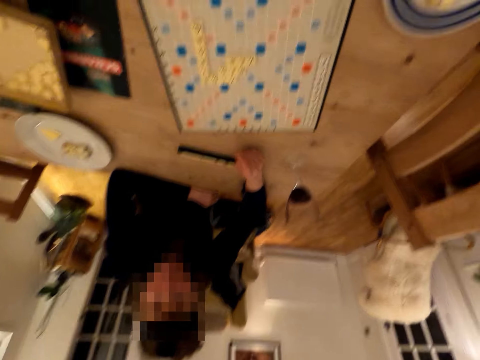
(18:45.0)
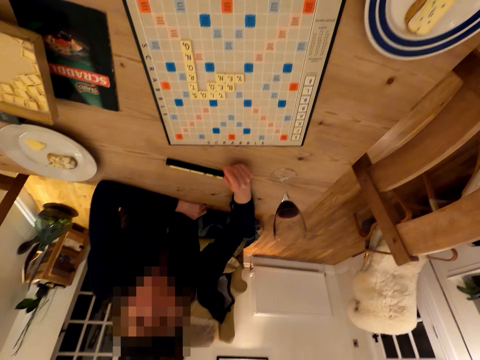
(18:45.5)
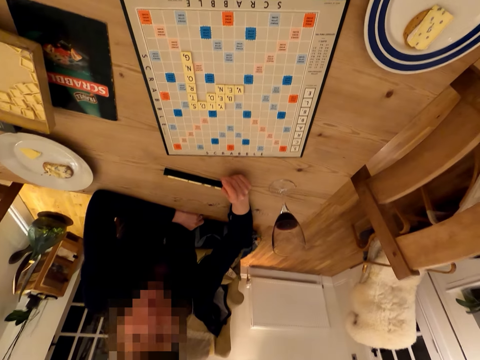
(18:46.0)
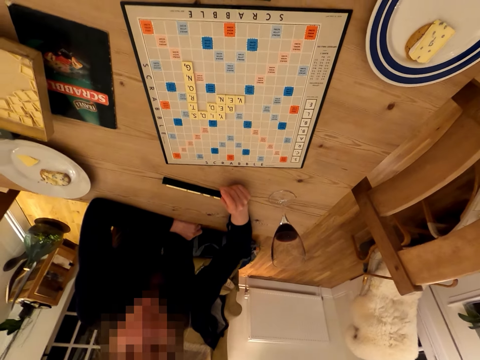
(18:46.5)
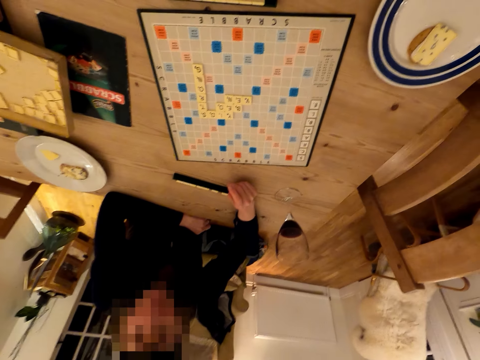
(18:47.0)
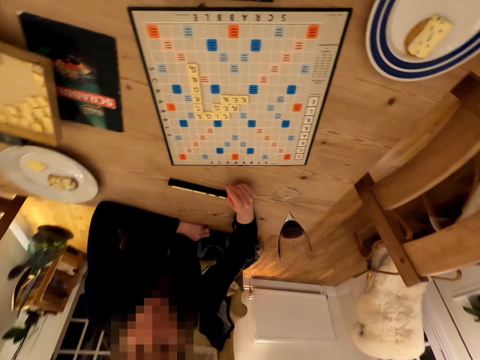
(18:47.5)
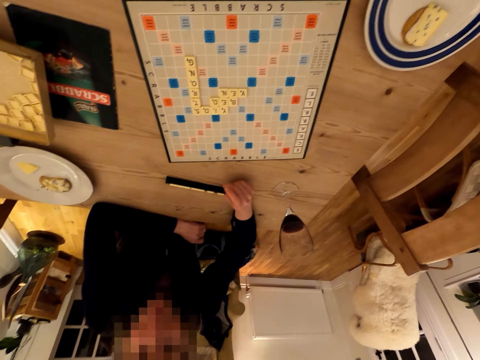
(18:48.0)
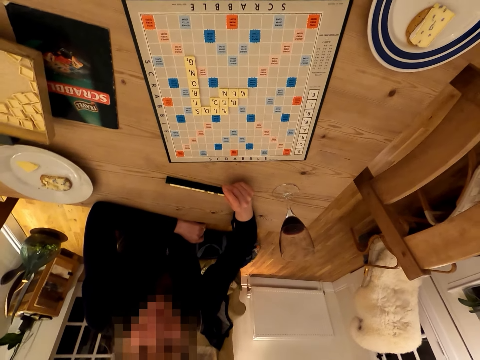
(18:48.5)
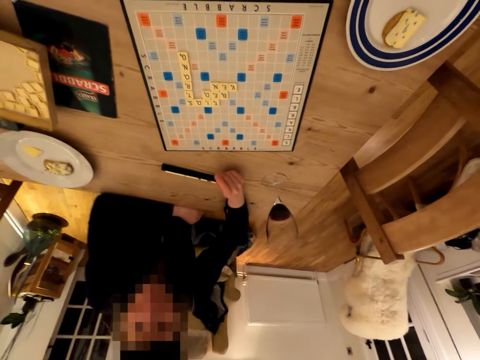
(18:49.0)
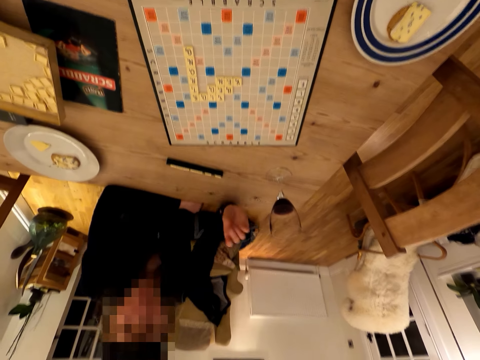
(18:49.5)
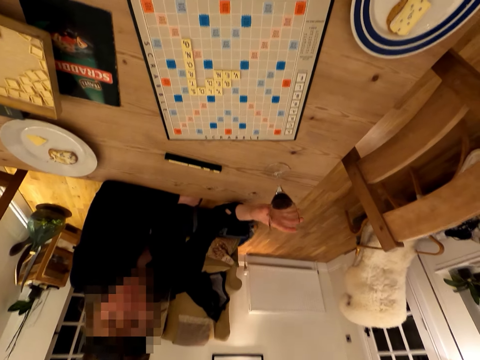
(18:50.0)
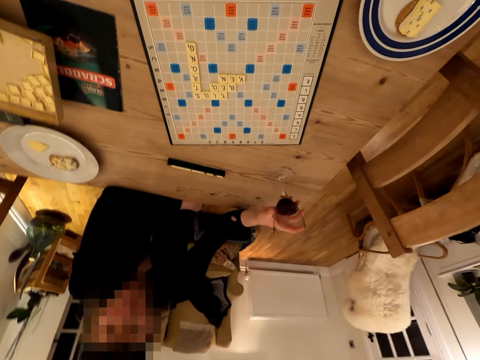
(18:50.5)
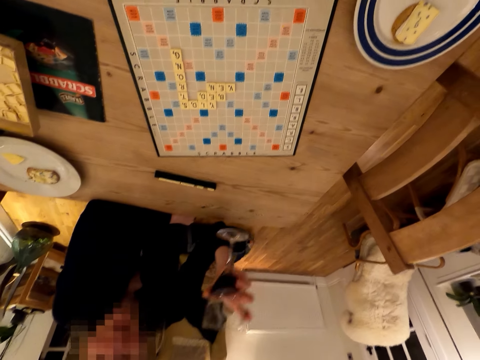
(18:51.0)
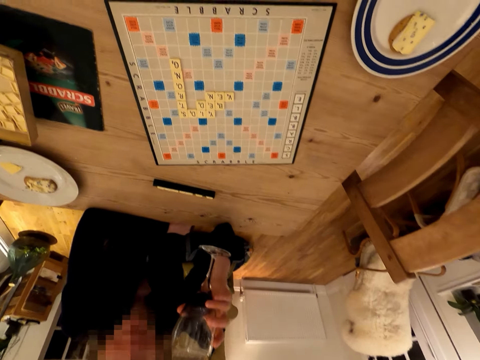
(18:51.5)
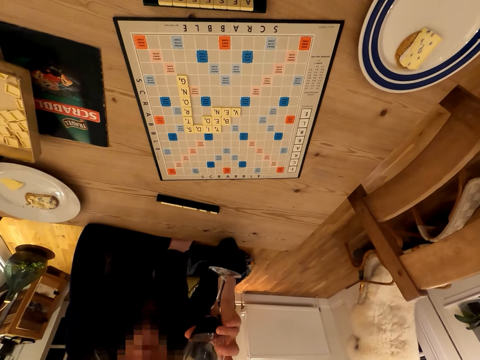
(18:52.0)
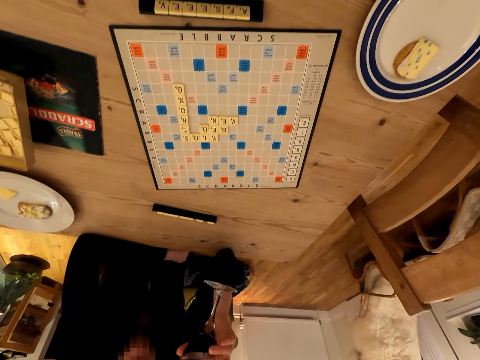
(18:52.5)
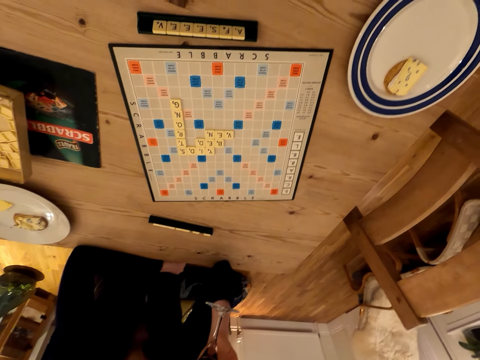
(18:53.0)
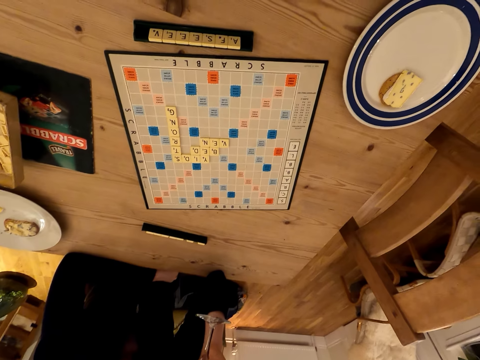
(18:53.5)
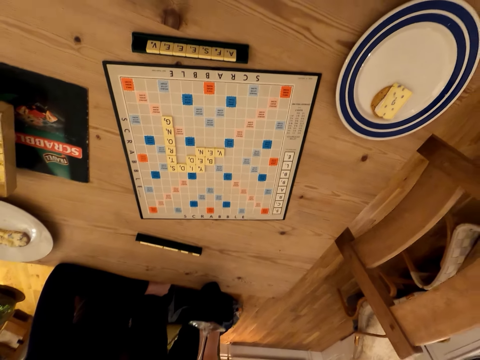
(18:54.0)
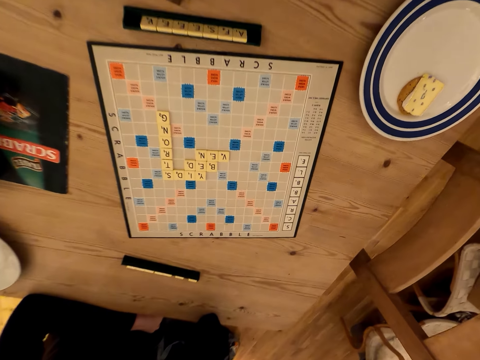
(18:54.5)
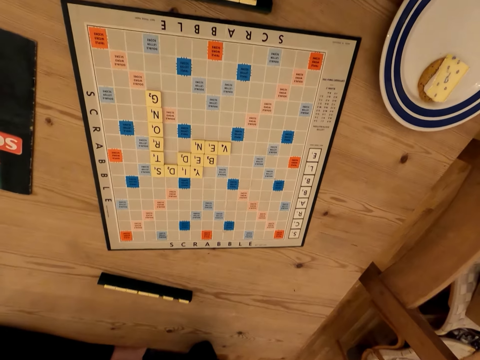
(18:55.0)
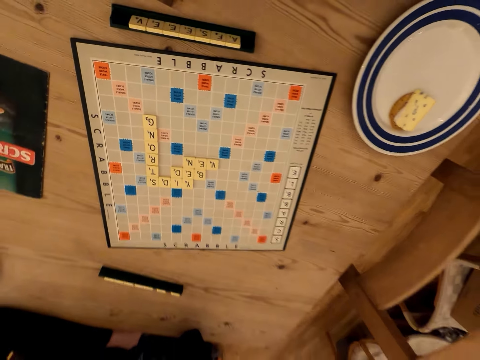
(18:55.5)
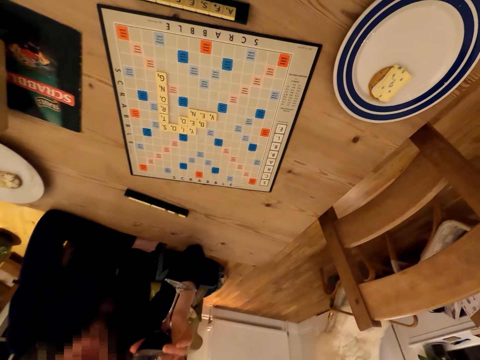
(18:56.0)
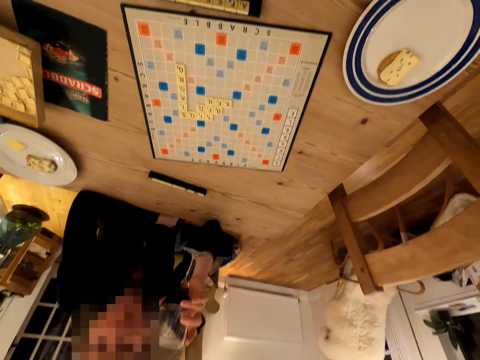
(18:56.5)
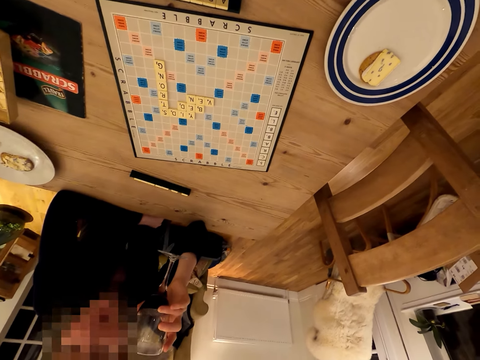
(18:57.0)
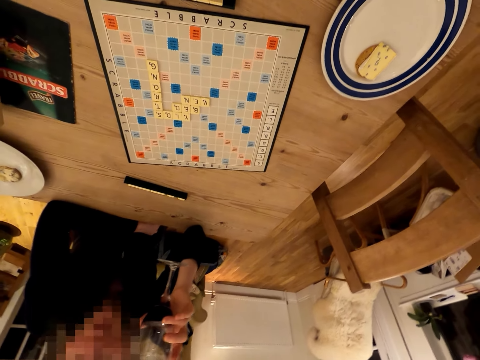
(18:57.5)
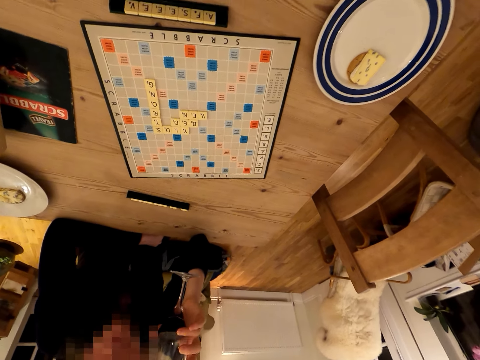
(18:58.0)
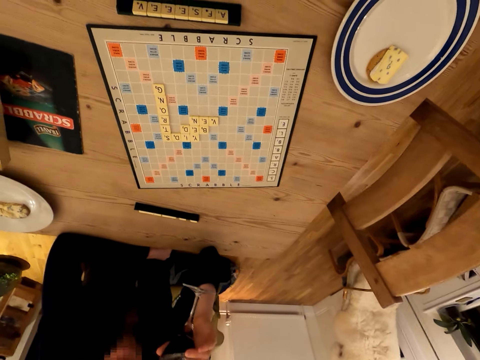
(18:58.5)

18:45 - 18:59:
A lady talks with the camera wearer. The lady picks up the wine glass and talks with the camera wearer. The lady drinks wine. The camera wearer talks with the lady. They stare at the scrabble board.

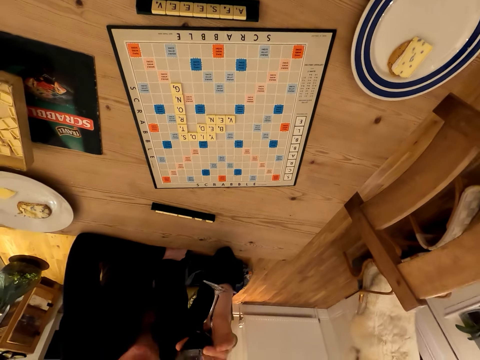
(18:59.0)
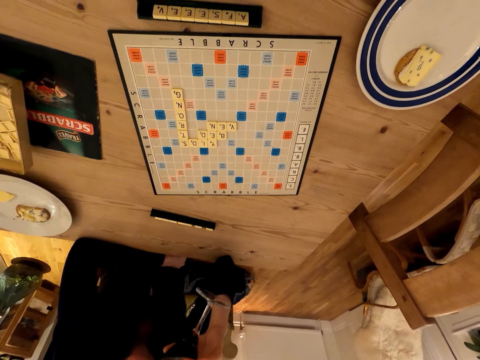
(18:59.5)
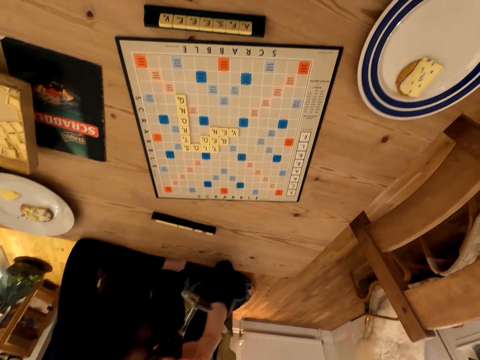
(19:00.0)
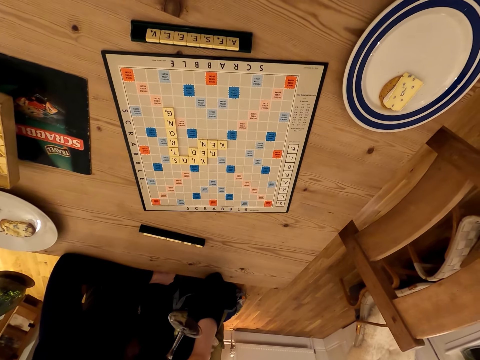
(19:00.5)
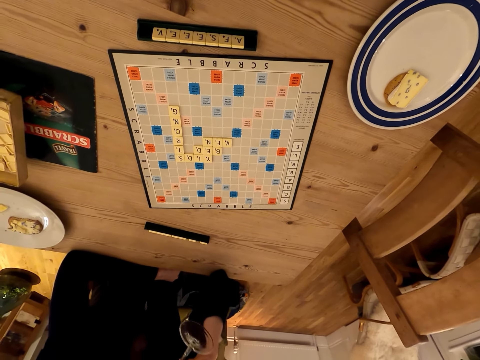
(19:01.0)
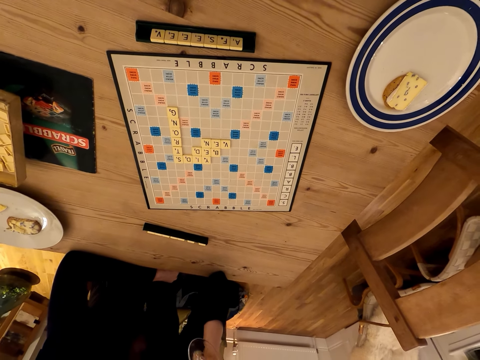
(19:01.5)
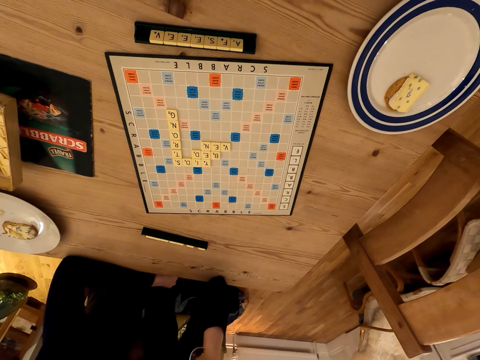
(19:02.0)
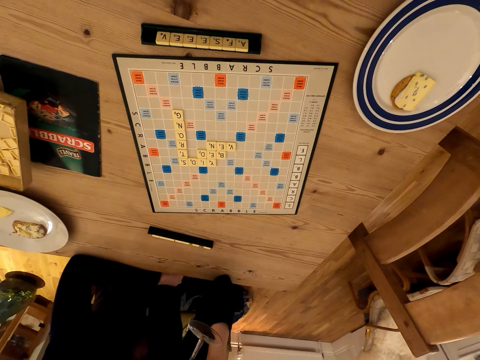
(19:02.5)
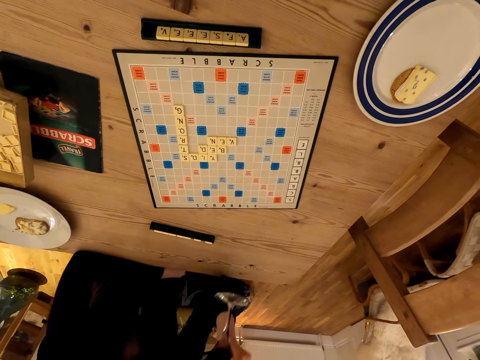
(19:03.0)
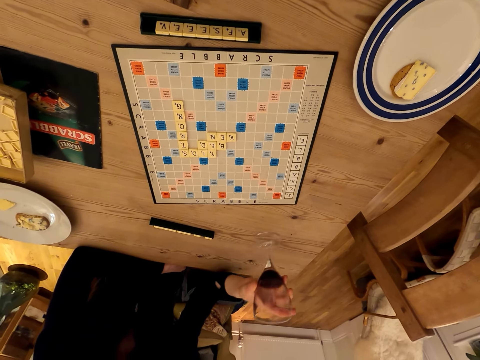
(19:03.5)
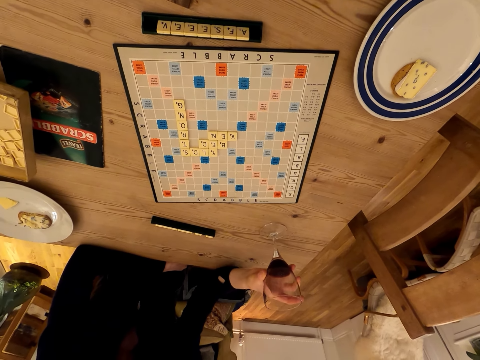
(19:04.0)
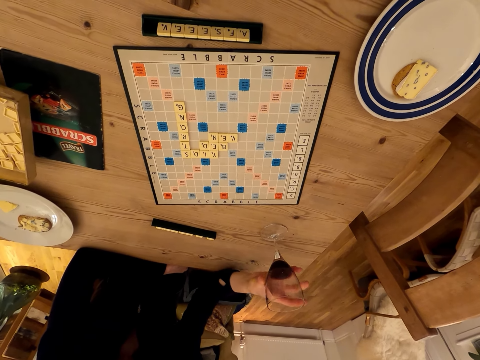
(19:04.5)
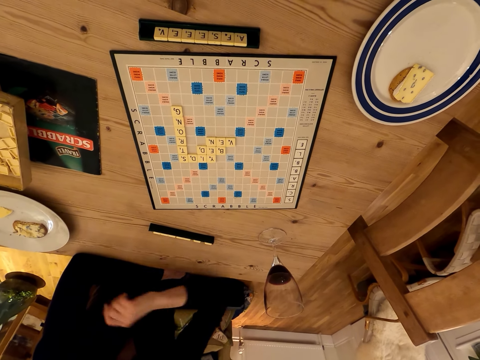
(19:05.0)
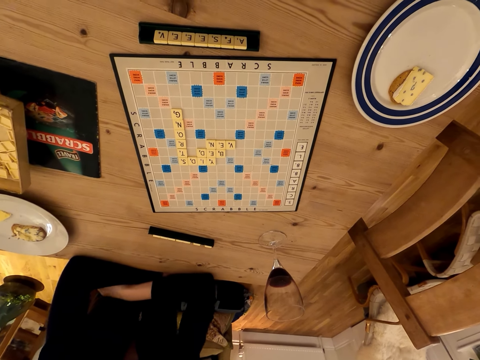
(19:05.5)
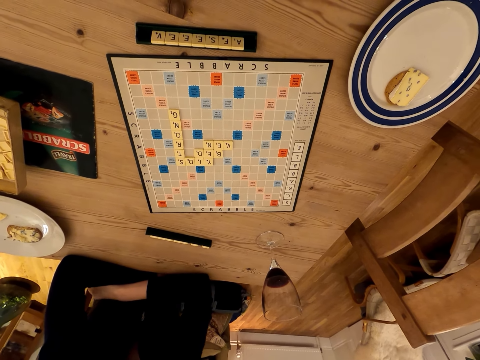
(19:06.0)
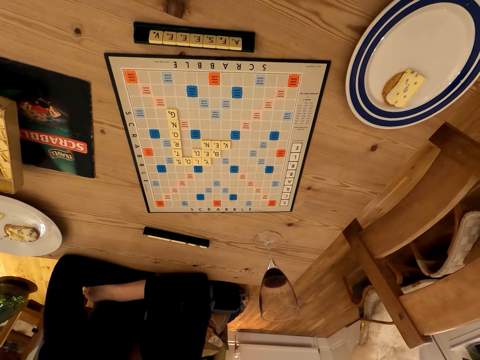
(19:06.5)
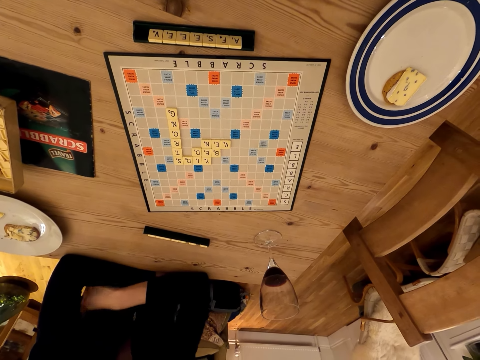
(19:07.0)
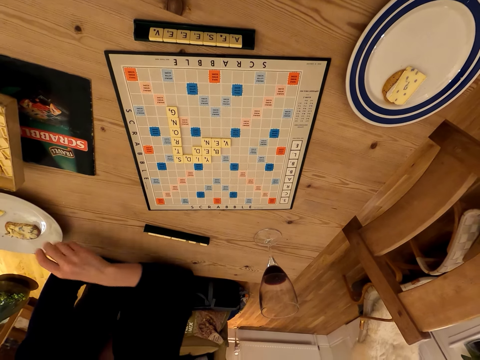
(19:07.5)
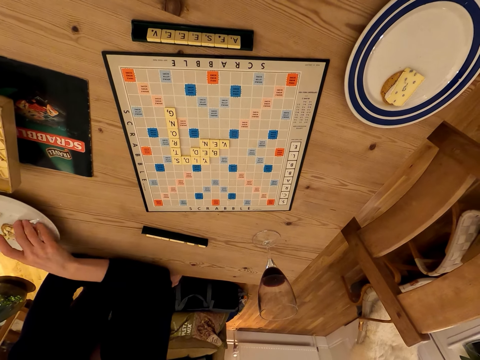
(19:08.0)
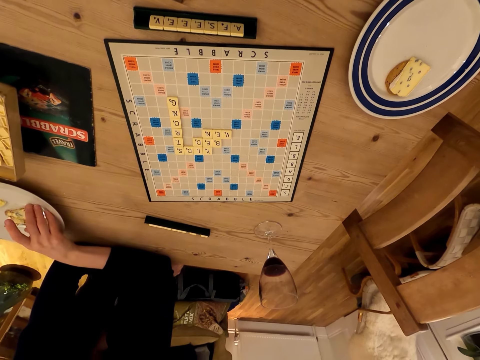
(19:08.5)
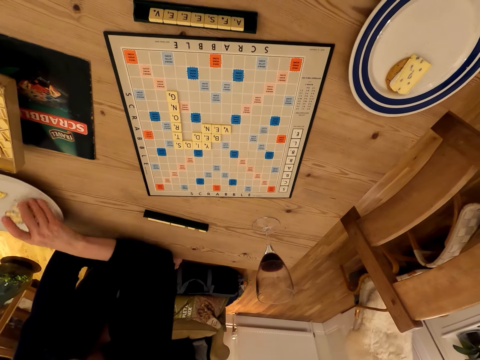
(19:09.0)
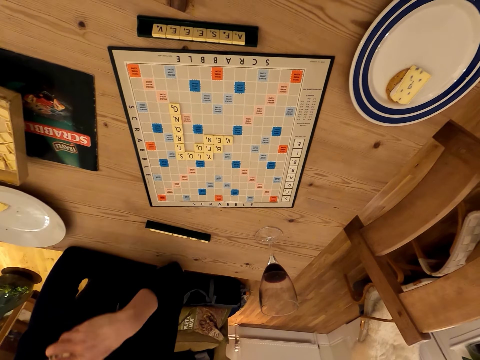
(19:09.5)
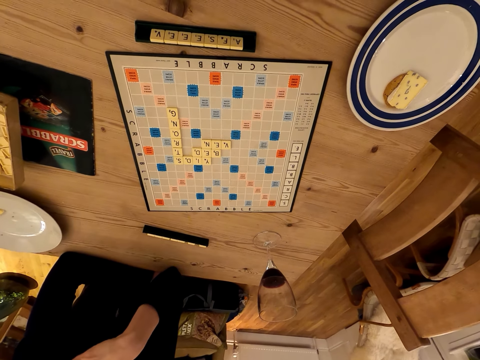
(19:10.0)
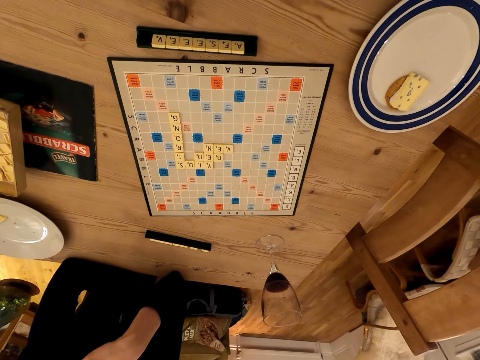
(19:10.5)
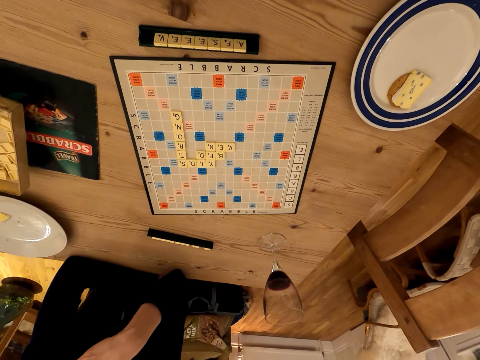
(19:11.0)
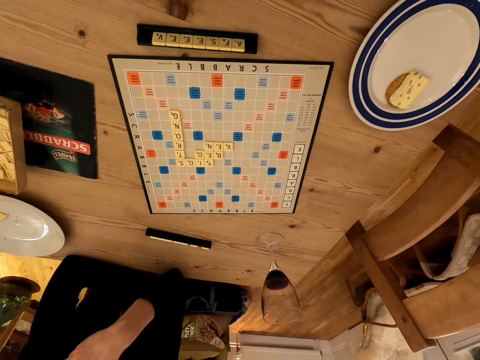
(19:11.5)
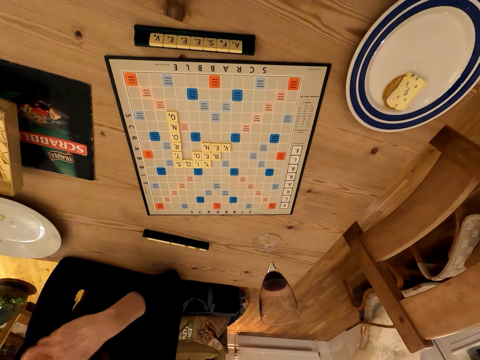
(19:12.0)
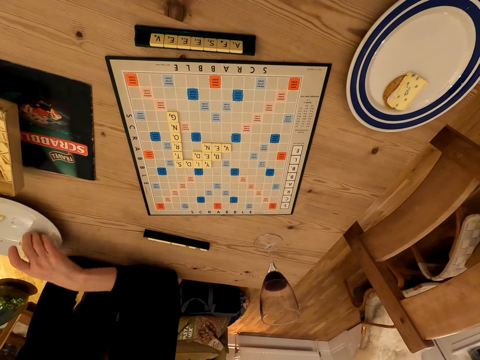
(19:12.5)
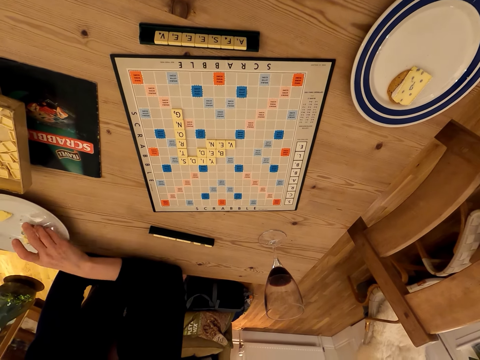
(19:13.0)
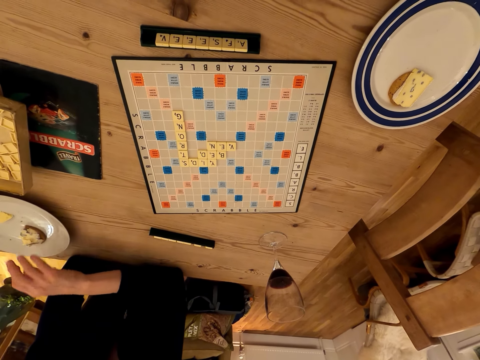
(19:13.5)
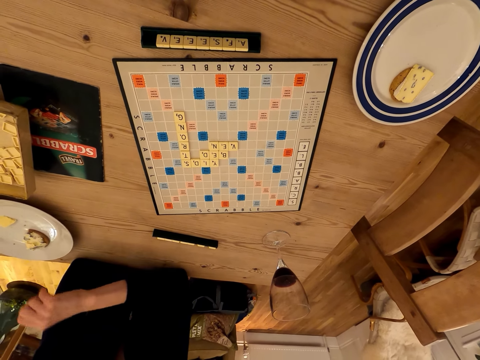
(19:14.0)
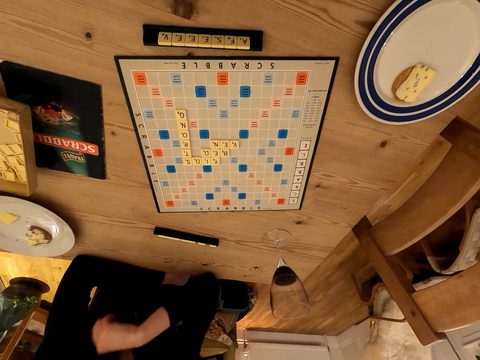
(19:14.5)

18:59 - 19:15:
The camera wearer talks with the lady. The lady holds the wine glass. The camera wearer moves his head. The lady drinks wine, places the wine glass on the table, and folds her hands. The camera wearer moves his hands. The lady picks up the food or cake from the plate and bites the cake. The camera wearer eats food. He looks around. The lady places the food on the plate.
